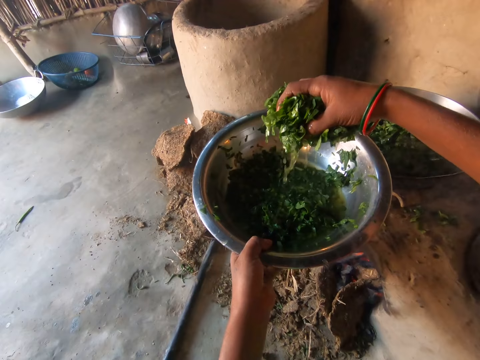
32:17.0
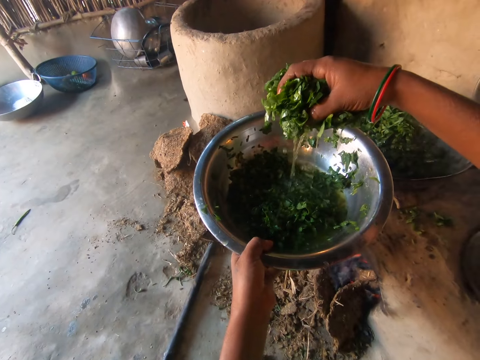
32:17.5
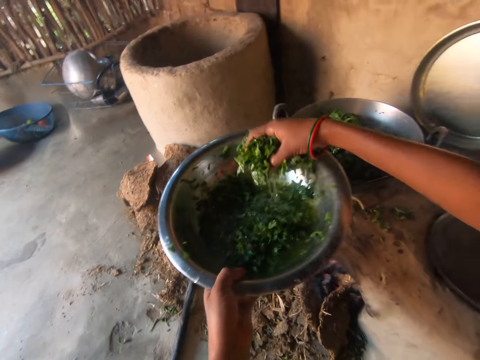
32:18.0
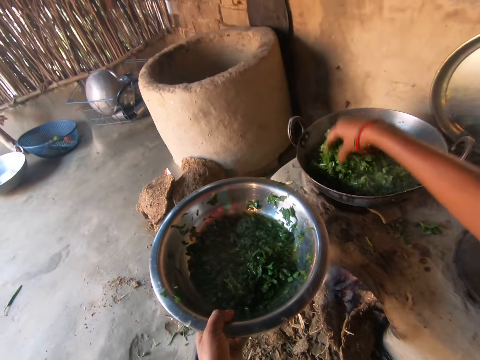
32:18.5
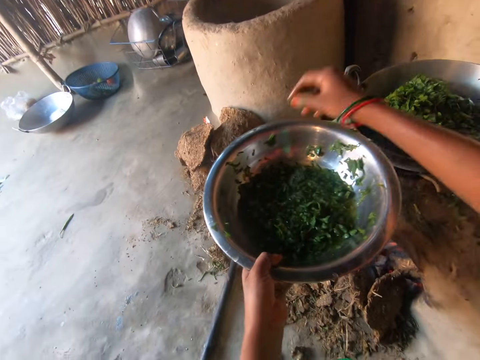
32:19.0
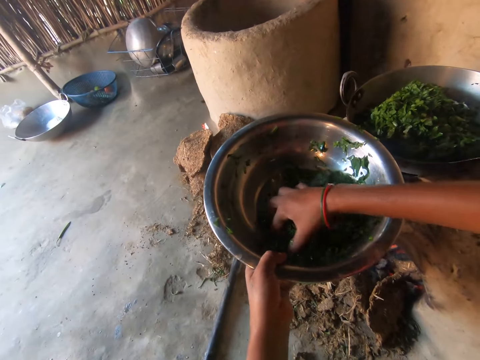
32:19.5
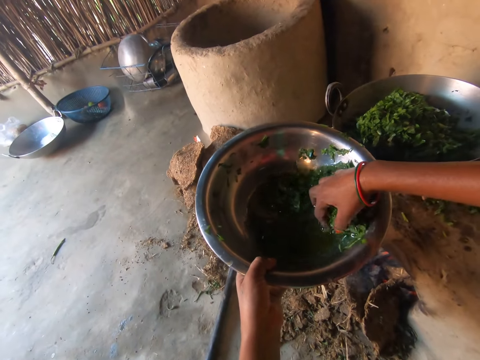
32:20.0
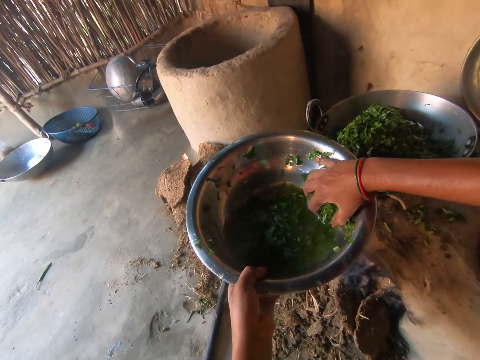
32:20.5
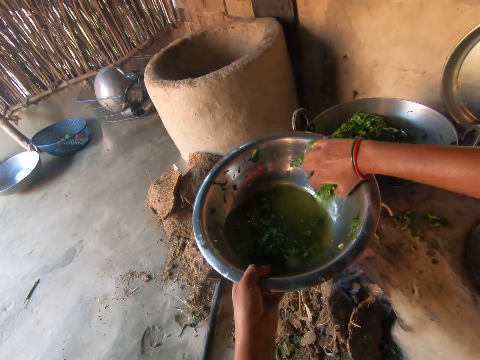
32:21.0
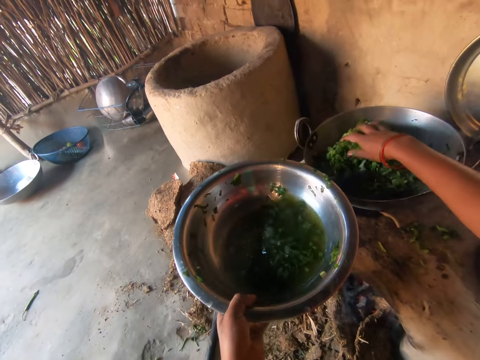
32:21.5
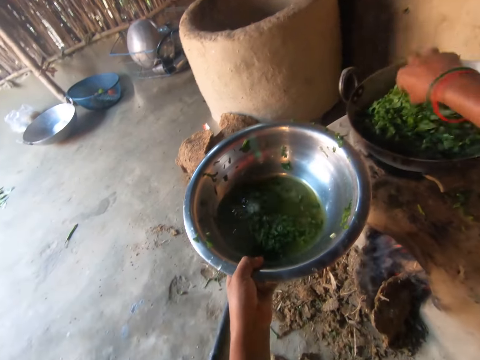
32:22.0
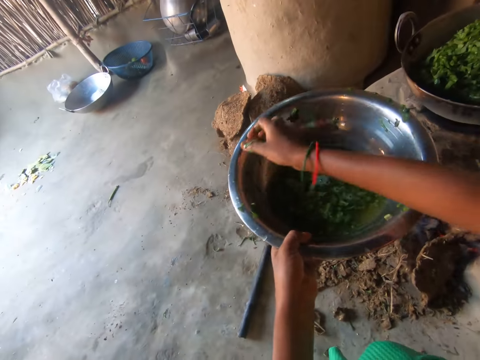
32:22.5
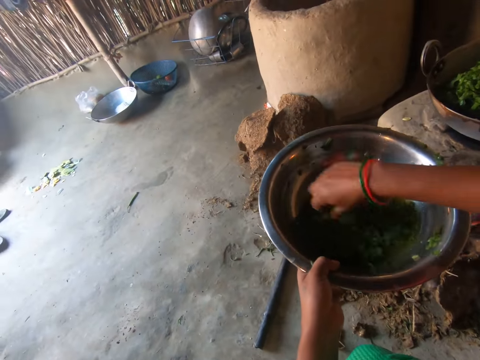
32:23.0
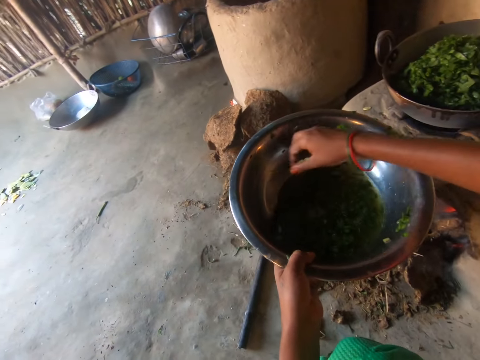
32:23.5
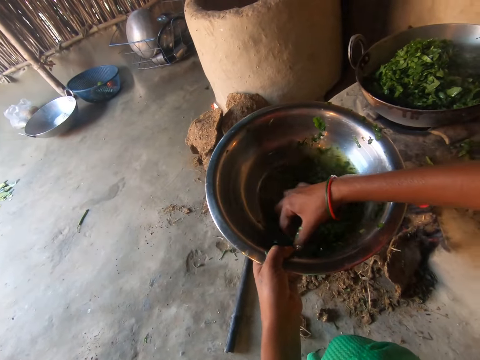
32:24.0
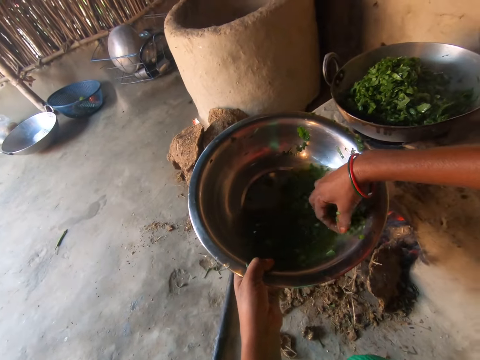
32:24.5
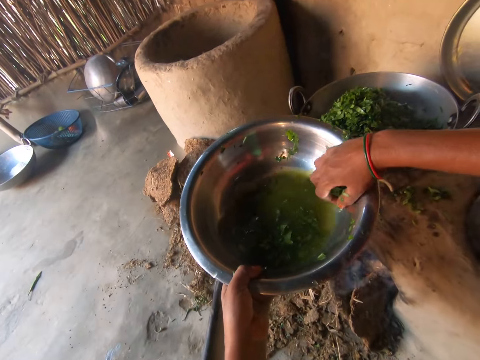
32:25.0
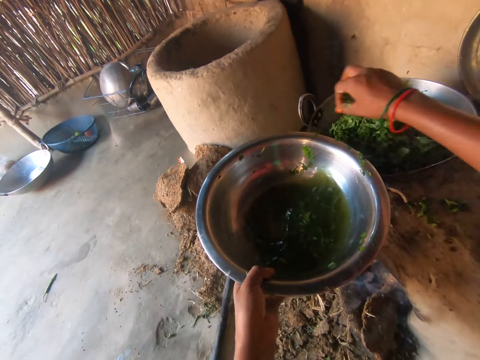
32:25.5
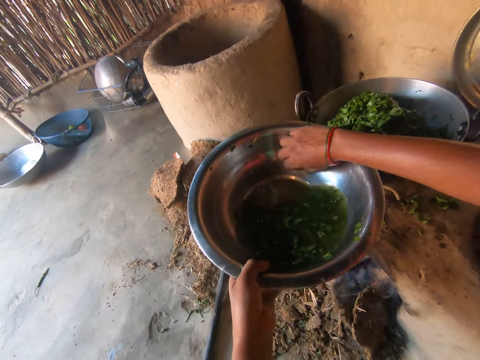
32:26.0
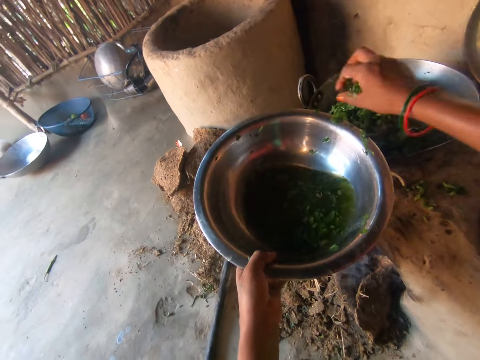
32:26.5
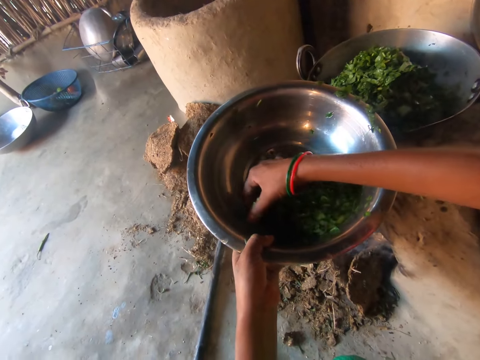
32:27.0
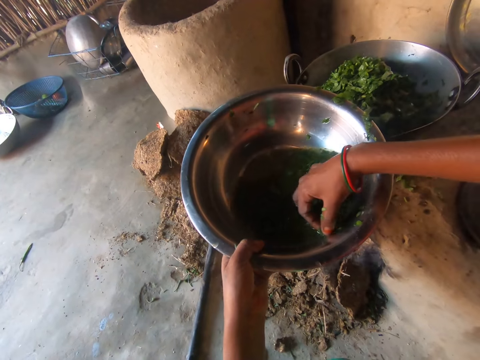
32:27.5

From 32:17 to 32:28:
The camera wearer drops the vegetables in her right hand into the pot of vegetables on the stove. She takes vegetables from the bowl of vegetables in her left hand with her right hand. She drops the vegetables in her right hand into the pot of vegetables on the stove. She scrapes vegetables on the bowl of vegetables in her left hand with her right hand. She takes vegetables from the bowl of vegetables in her left hand with her right hand. She drops the vegetables in her right hand into the pot of vegetables on the stove. She scrapes vegetables from the bowl of vegetables in her left hand with her right hand into the pot of vegetables on the stove.

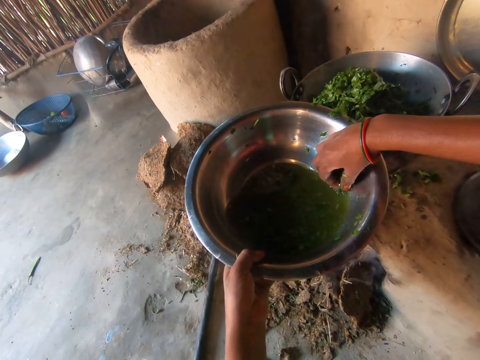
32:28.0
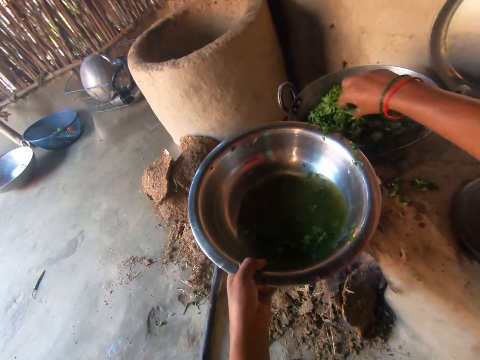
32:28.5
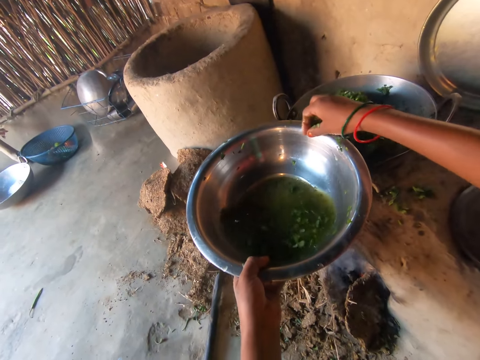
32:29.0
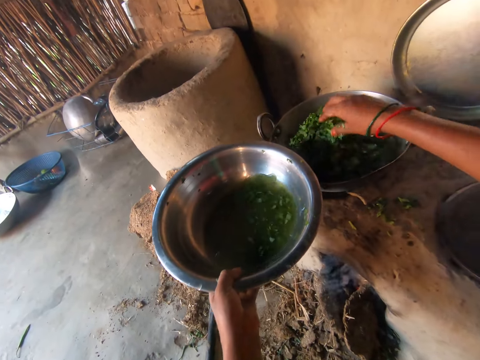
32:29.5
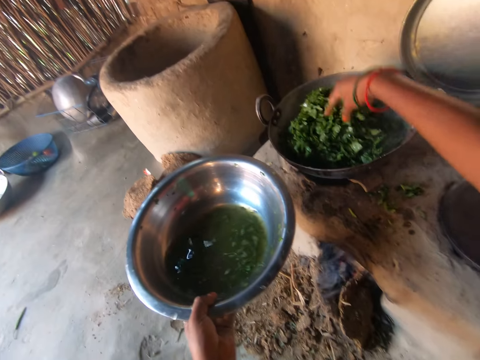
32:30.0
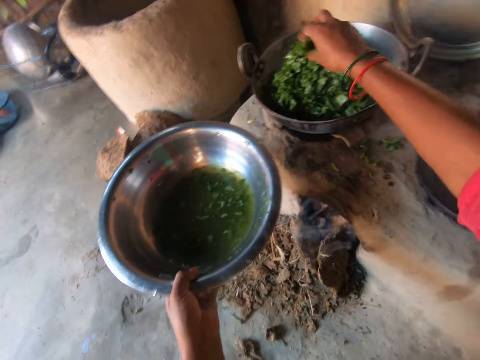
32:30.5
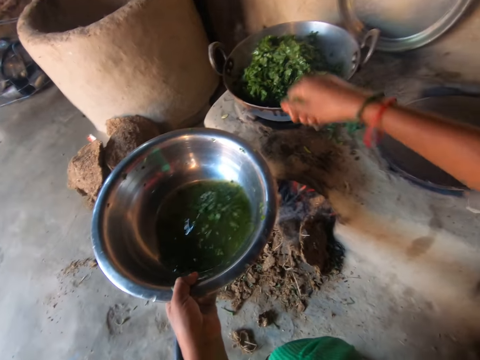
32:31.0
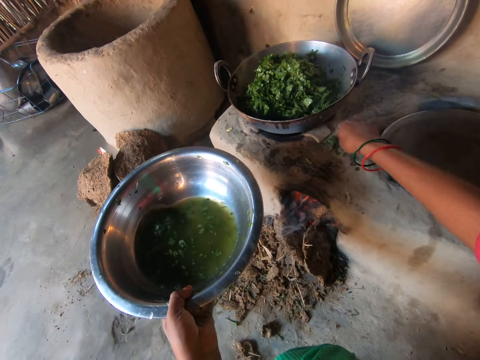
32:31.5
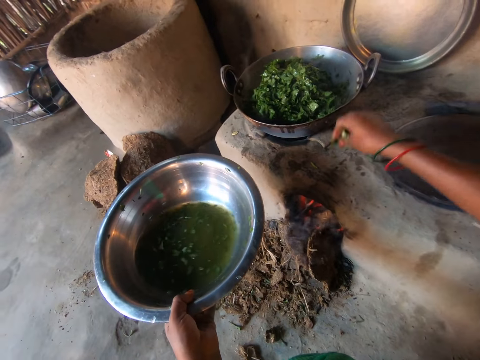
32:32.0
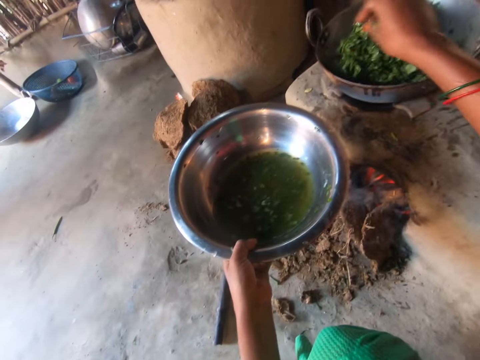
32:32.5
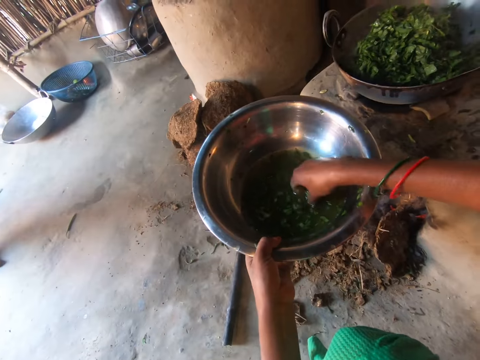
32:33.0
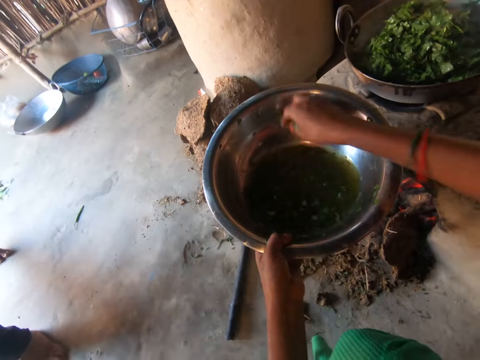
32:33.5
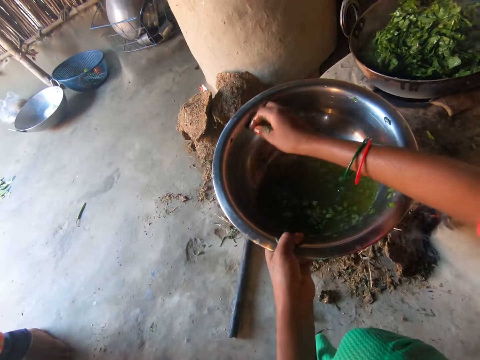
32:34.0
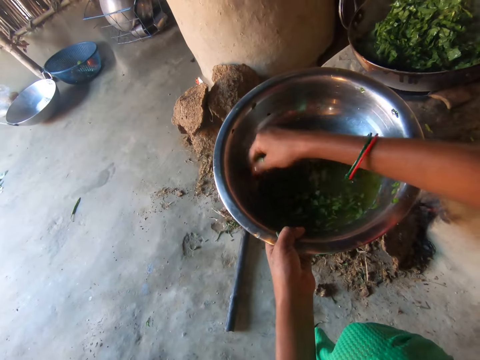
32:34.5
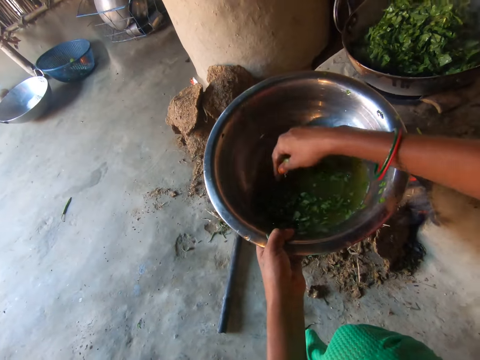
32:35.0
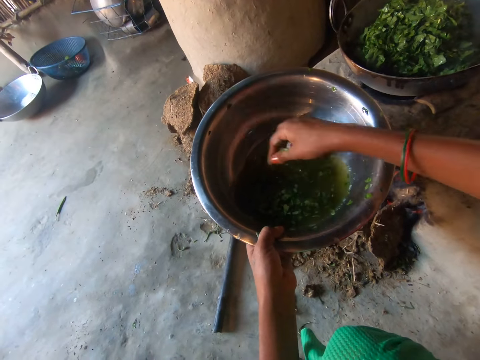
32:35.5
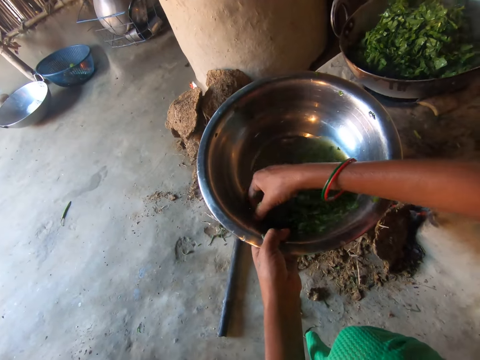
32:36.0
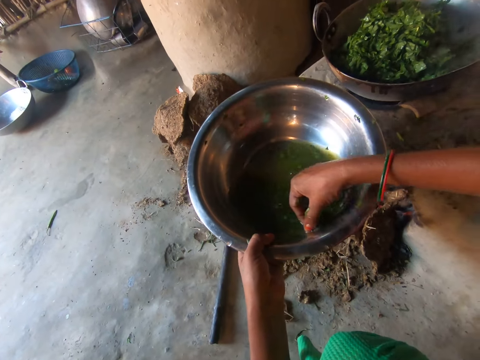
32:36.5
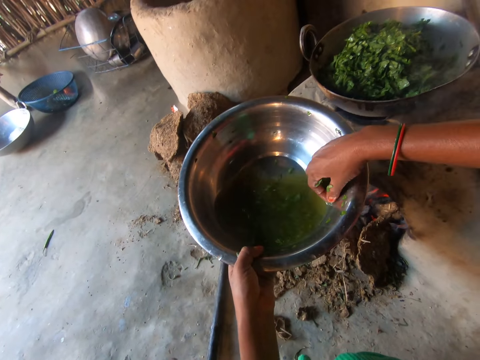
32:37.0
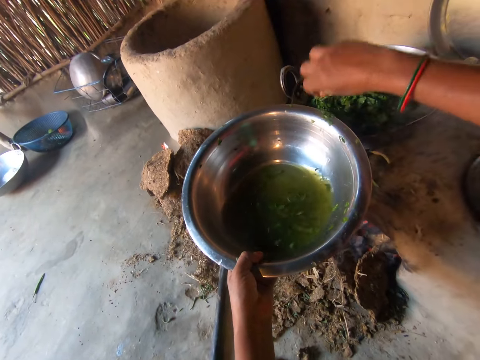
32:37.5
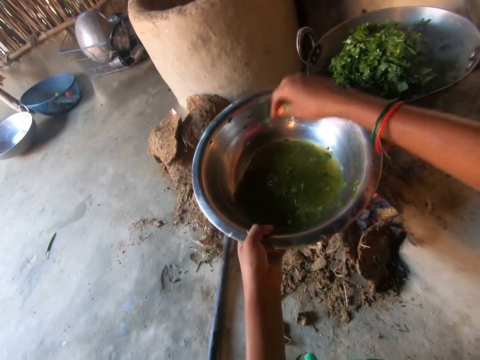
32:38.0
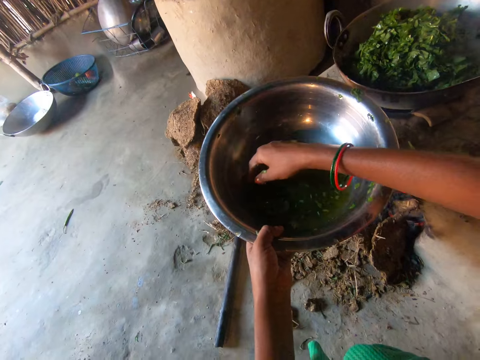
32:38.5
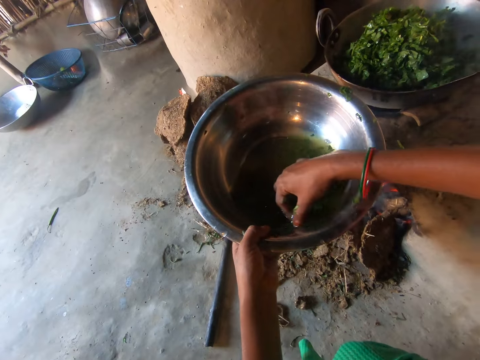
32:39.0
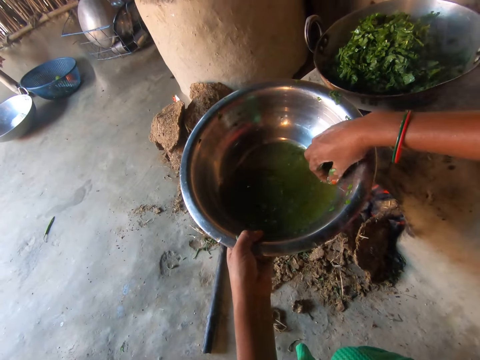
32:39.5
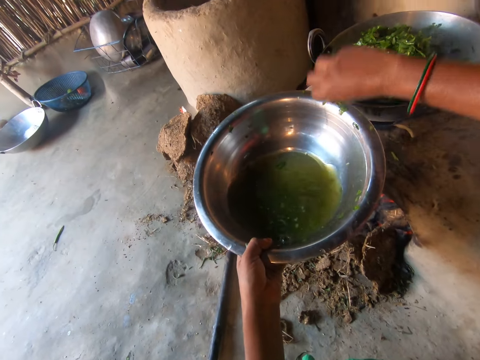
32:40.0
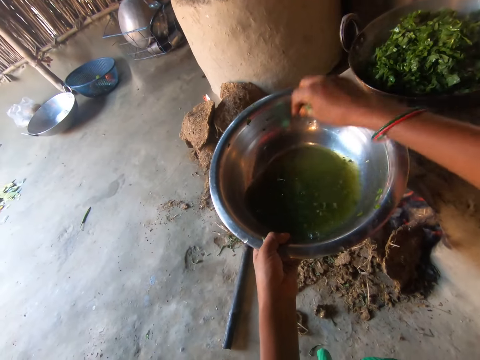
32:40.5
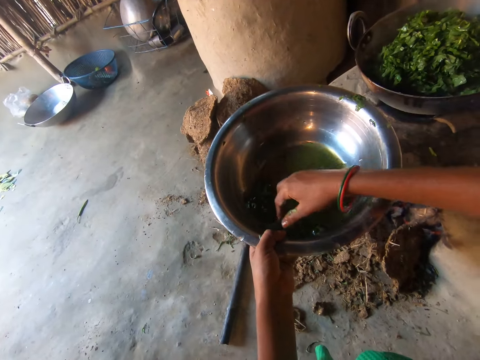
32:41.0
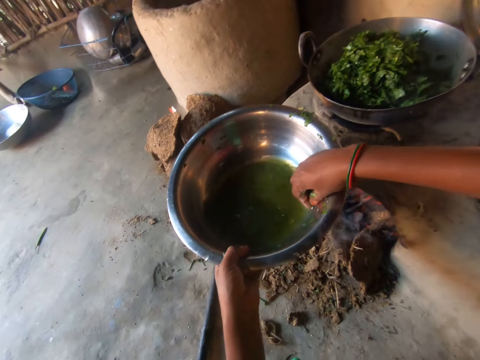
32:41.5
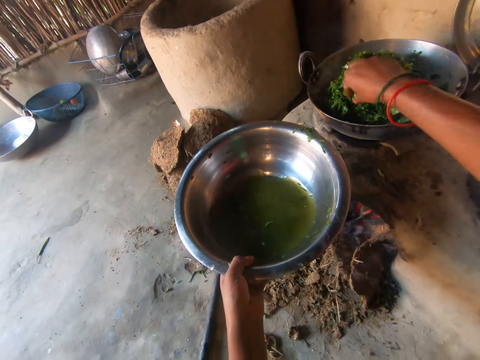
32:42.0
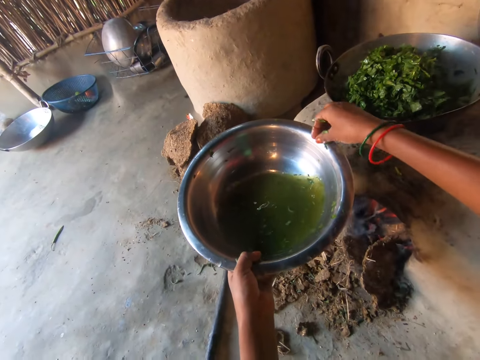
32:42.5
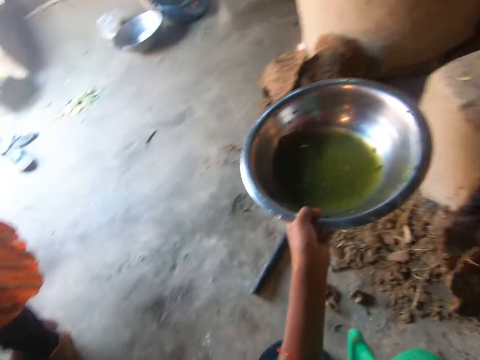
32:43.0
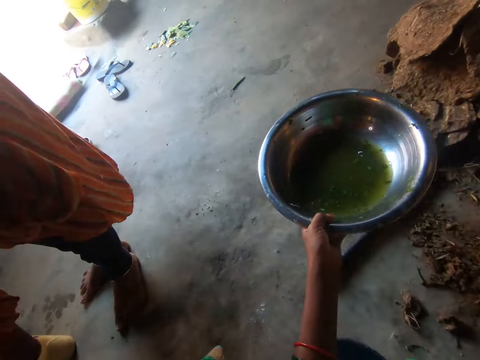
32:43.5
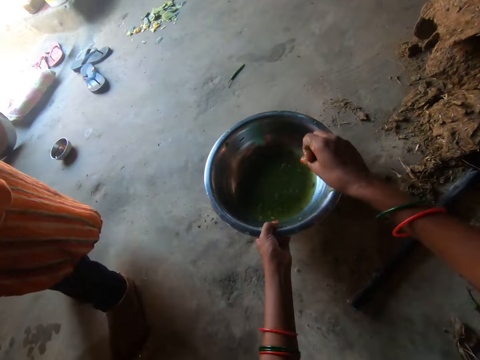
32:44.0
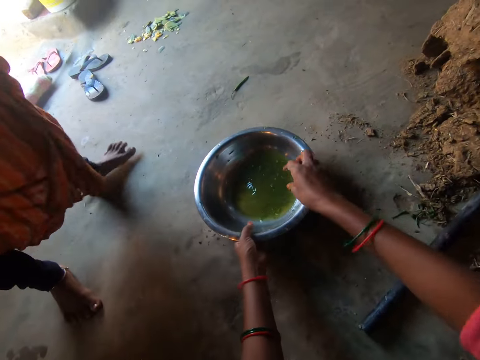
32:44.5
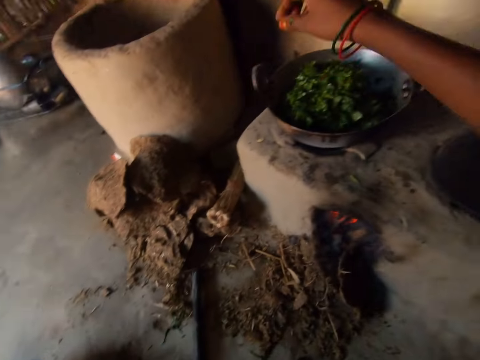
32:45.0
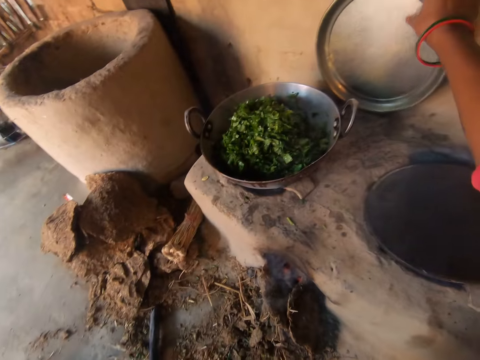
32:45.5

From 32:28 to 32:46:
The camera wearer takes vegetables from the bowl of vegetables in her left hand with her right hand. She drops the vegetables in her right hand into the pot of vegetables on the stove. She scrapes vegetables from the bowl of vegetables in her left hand with her right hand into the pot of vegetables on the stove. She adjusts the vegetables in the pot of vegetables on the stove with her right hand. She takes vegetables from the floor with her right hand. She drops the vegetables in her right hand into the pot of vegetables on the stove. She washes her right hand with the water in the bowl of vegetables in her left hand. She picks vegetables from the tray. She scrapes vegetables from the bowl of vegetables in her left hand with her right hand. She takes vegetables from the bowl of vegetables in her left hand with her right hand. She drops the vegetables in her right hand into the pot of vegetables on the stove. She takes vegetables from the bowl of vegetables in her left hand with her right hand. She drops the vegetables in her right hand into the pot of vegetables on the stove. She takes vegetables from the bowl of vegetables in her left hand with her right hand. She drops the vegetables in her right hand into the pot of vegetables on the stove. She scrapes vegetables from the bowl of vegetables in her left hand with her right hand. She drops the bowl of vegetables in her left hand on the floor.
